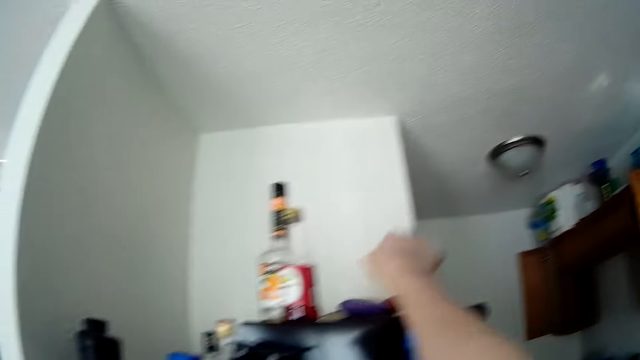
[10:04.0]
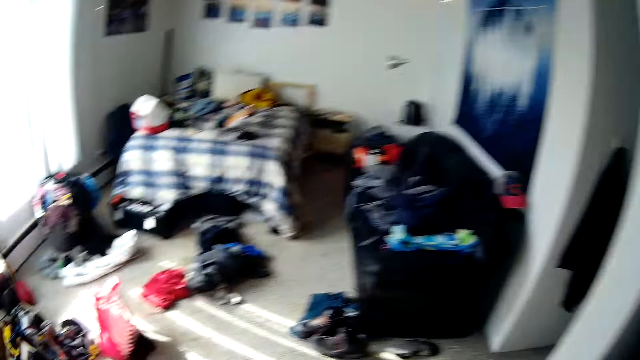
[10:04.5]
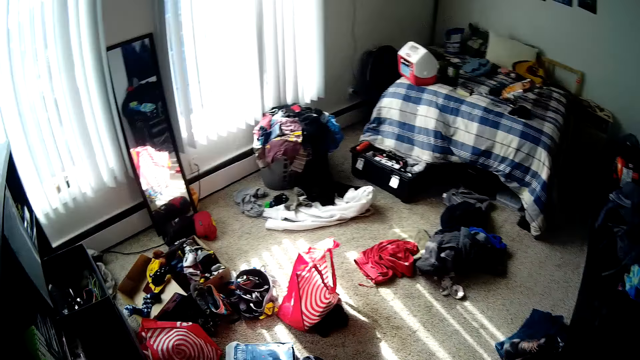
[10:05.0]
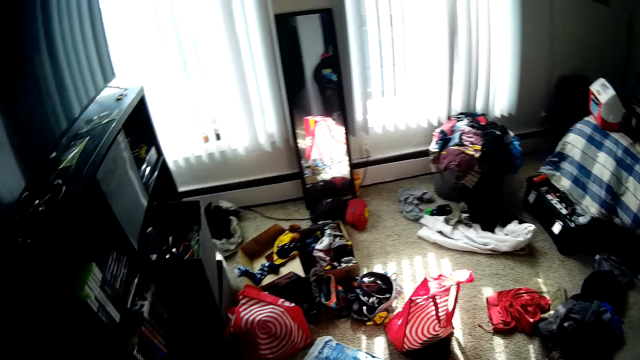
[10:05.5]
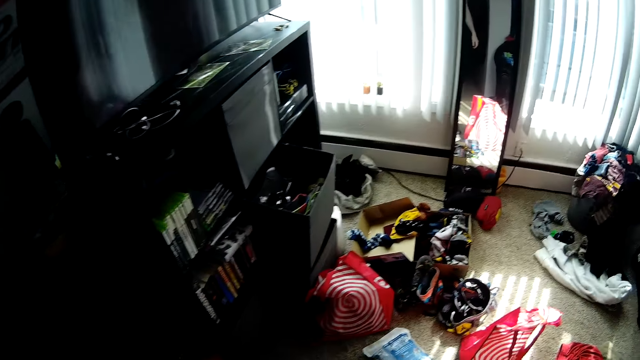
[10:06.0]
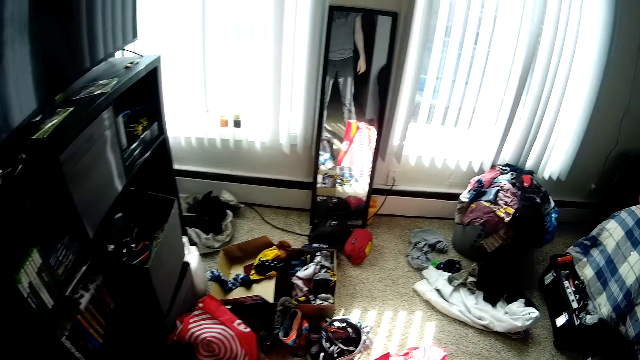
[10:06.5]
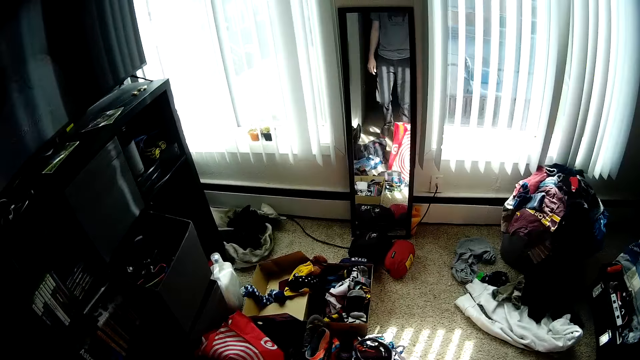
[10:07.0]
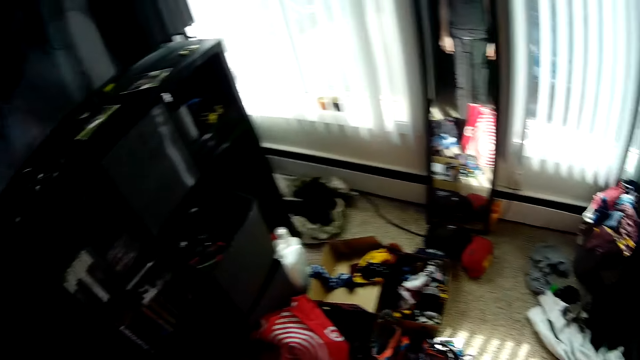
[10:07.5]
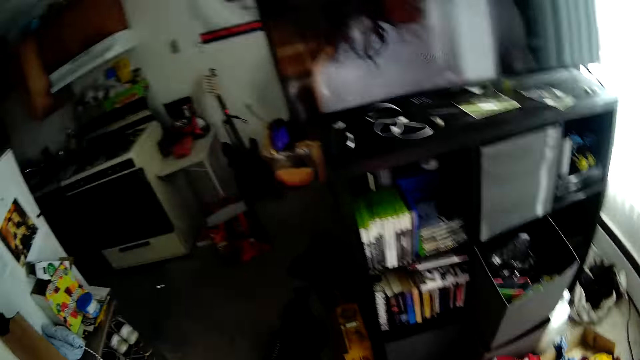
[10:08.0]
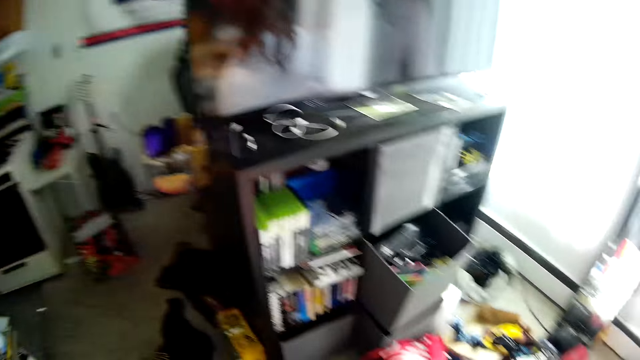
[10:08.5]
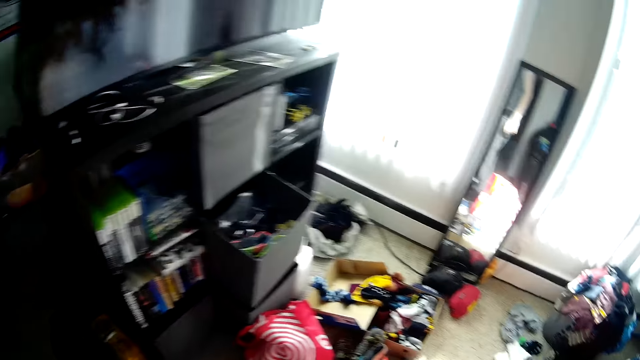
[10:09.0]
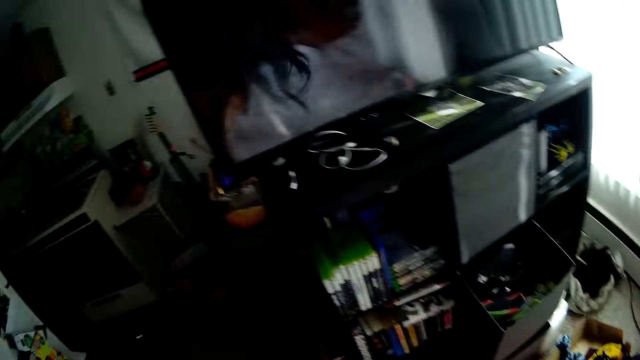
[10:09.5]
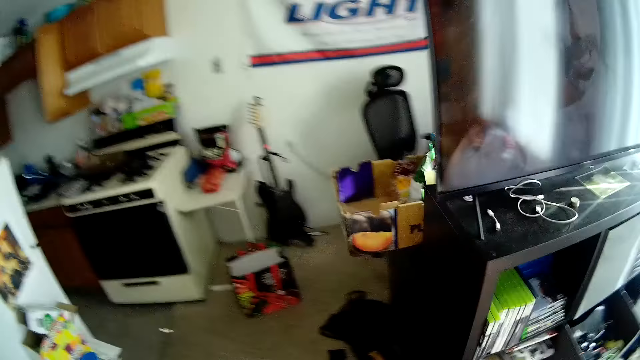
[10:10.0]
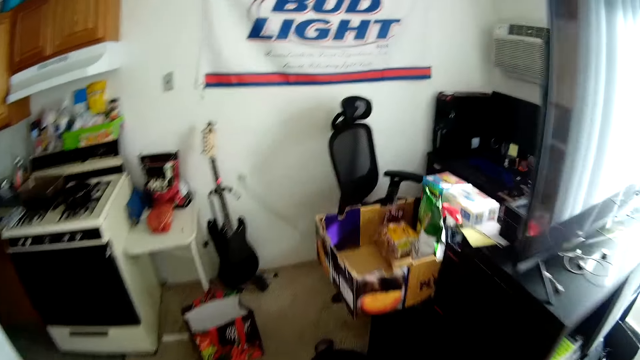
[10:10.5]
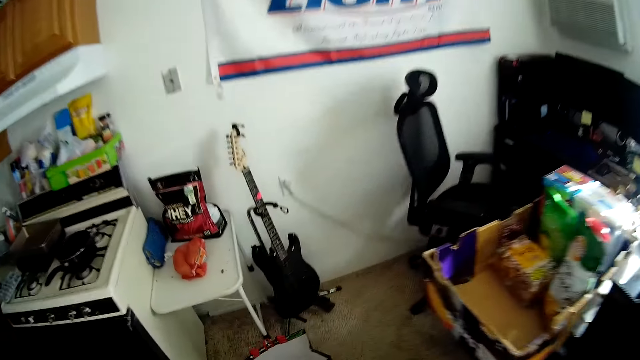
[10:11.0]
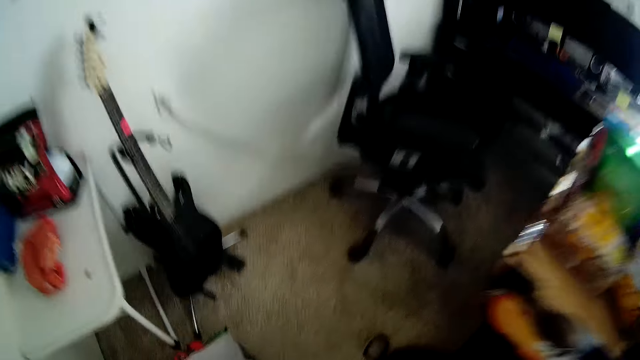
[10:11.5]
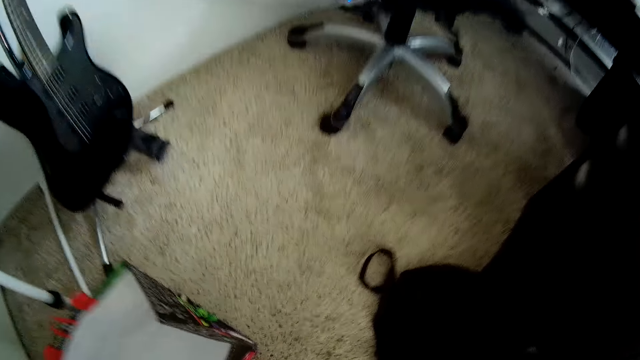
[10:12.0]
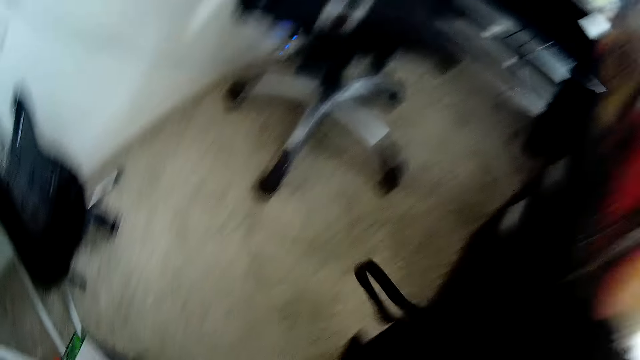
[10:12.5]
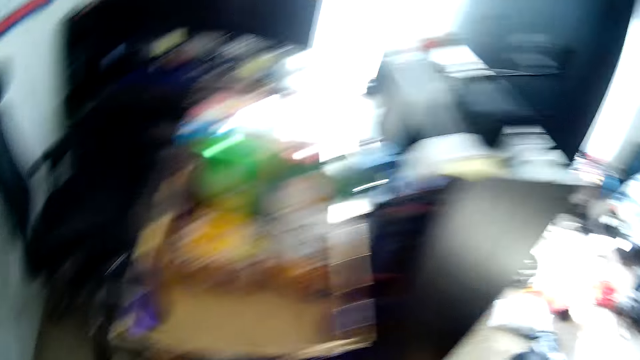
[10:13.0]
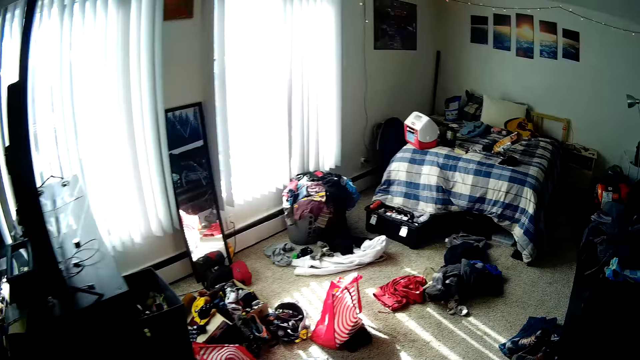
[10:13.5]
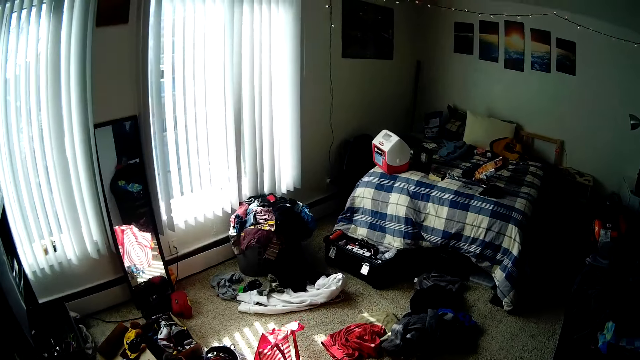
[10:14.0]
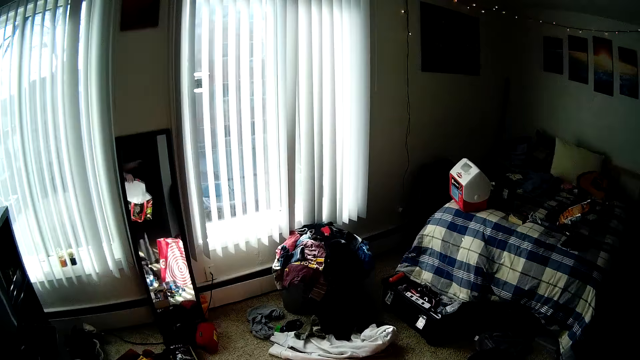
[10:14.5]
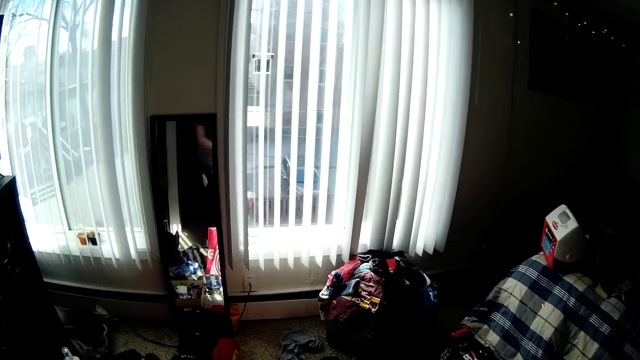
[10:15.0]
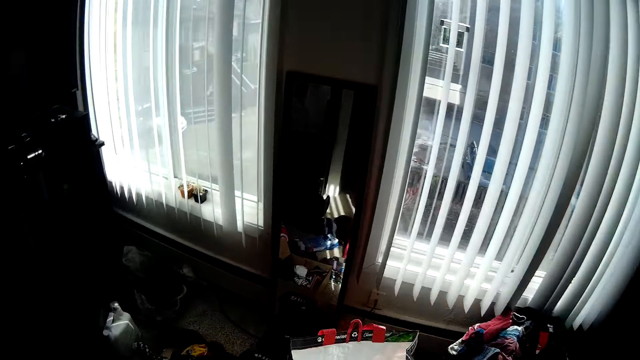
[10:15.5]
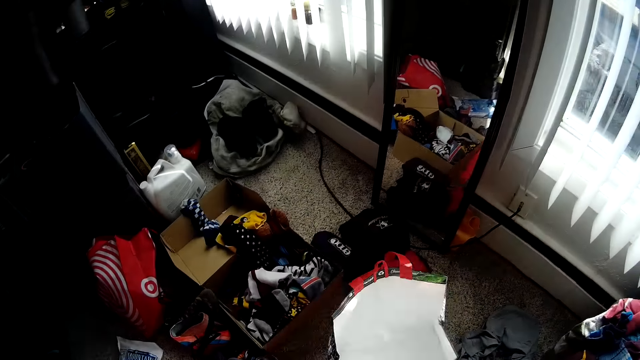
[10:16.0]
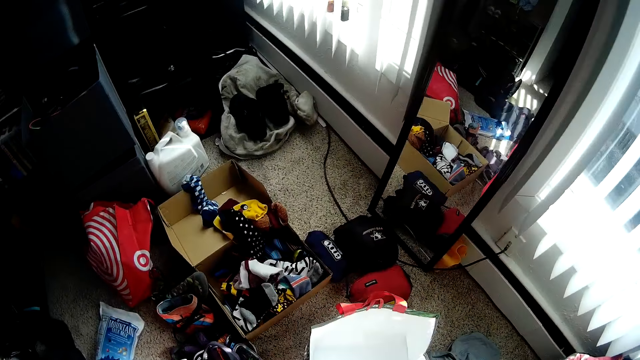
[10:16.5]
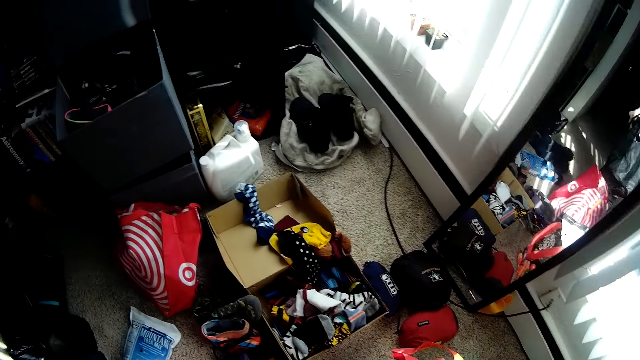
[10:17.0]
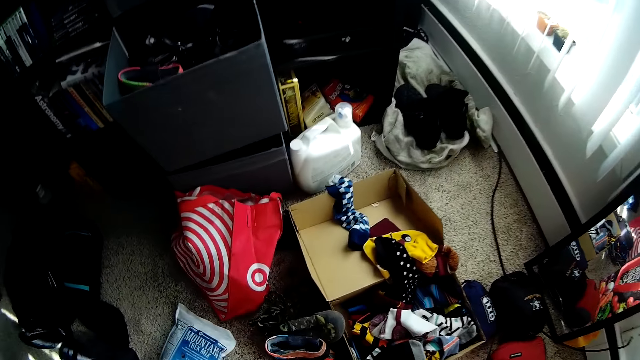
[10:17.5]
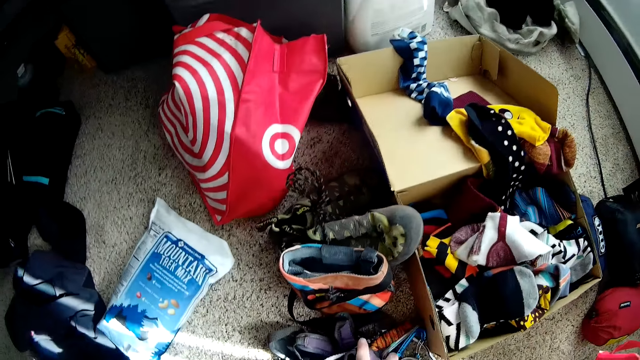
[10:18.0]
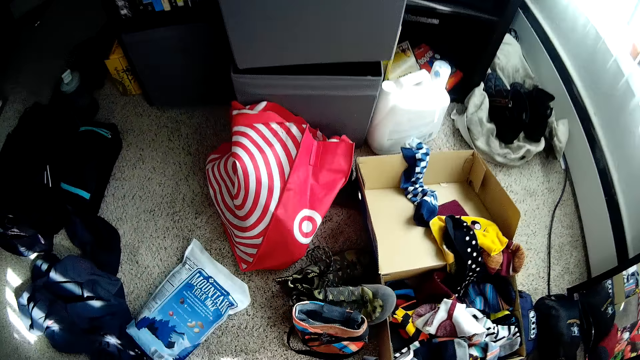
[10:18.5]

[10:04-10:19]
The camera wearer puts an object on the microwave fridge with the right hand. He walks around the bed part area, walks to the office part area, and picks his bag from the floor with his right hand. He walks again to the bed part side. He drops the bag on the floor with his right hand.

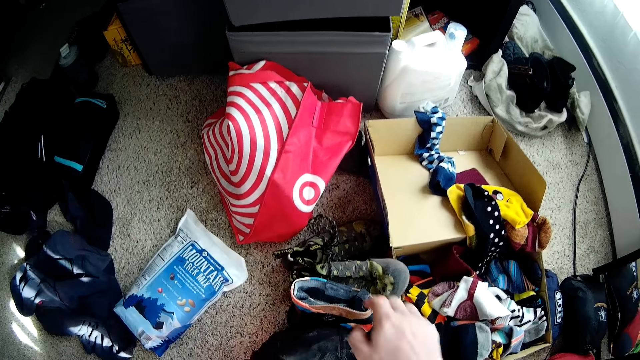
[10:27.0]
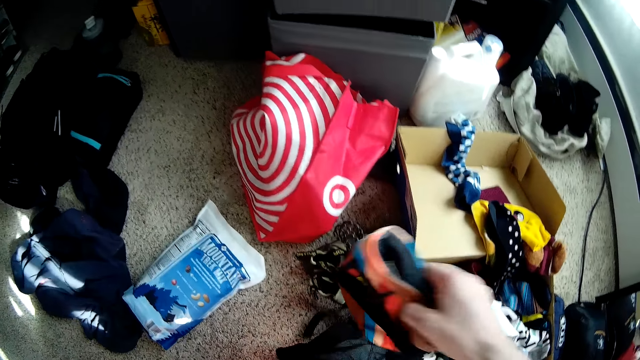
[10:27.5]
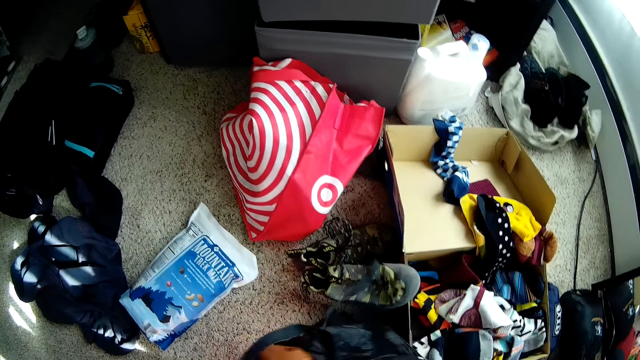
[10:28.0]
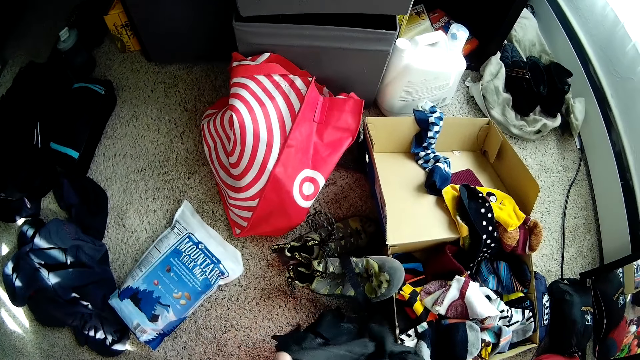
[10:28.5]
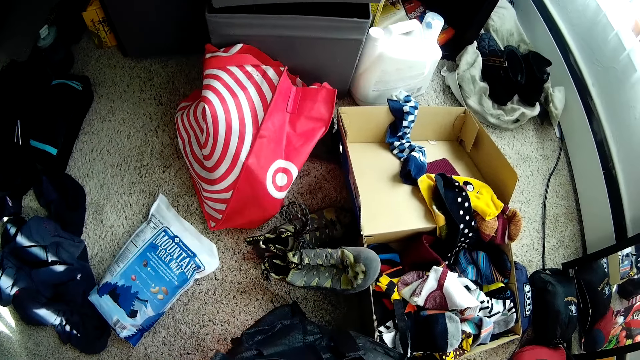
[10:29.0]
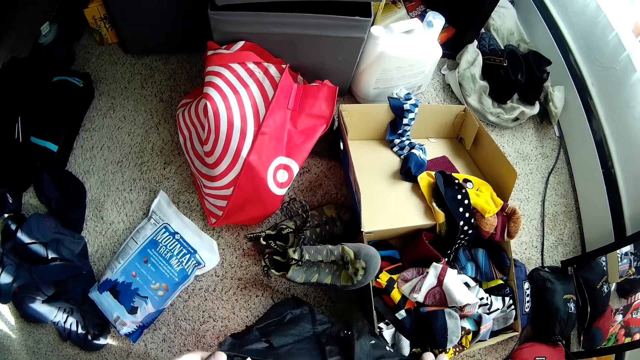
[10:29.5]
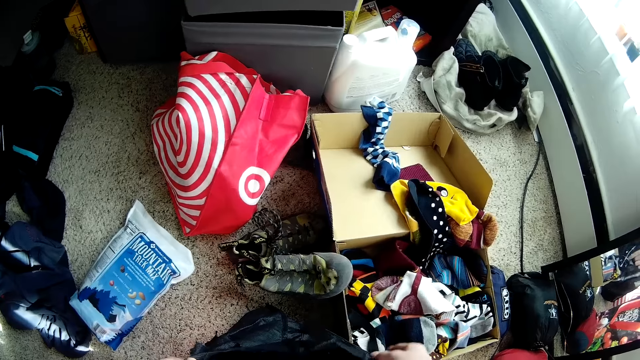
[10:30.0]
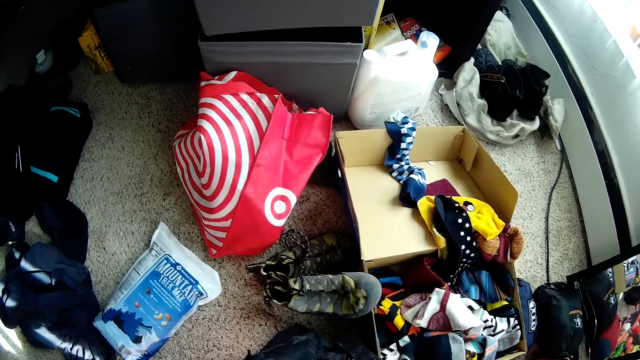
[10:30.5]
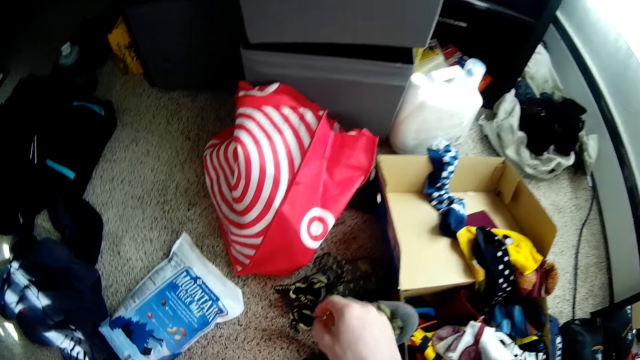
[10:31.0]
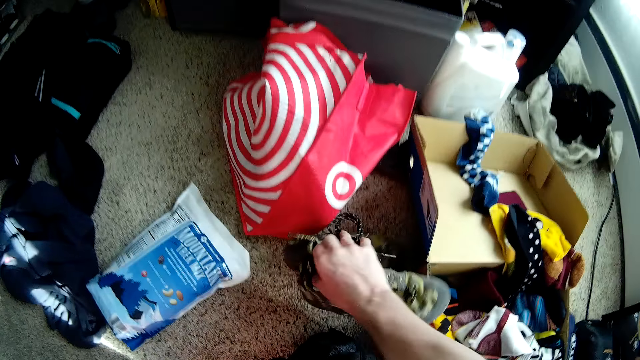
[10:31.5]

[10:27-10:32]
The camera wearer picks up a boot from the floor with his right hand. He puts the boot from the floor into the bag with his right hand.
